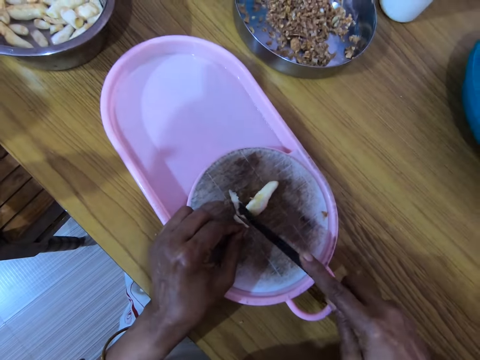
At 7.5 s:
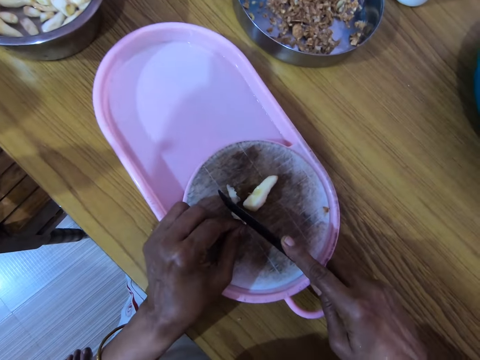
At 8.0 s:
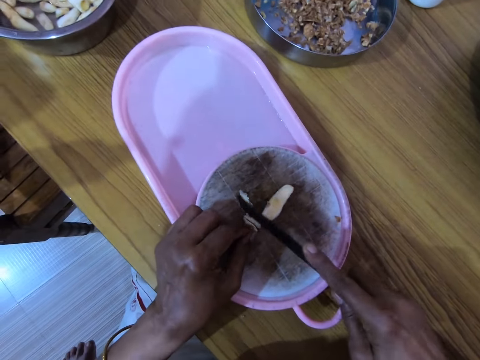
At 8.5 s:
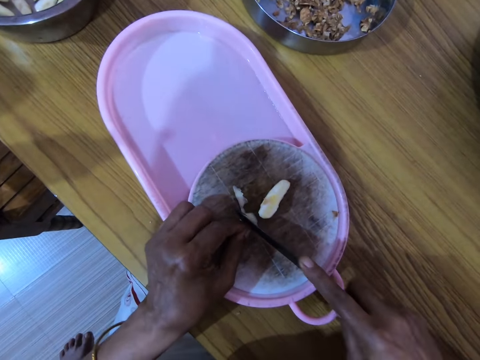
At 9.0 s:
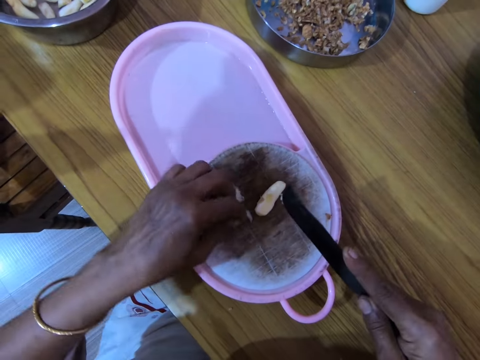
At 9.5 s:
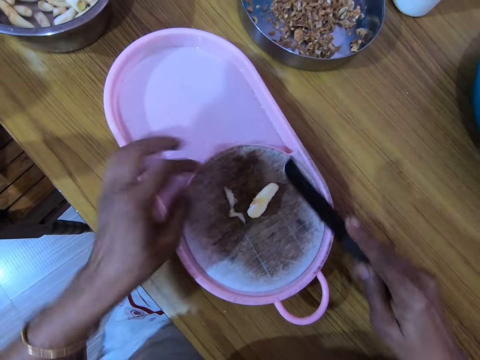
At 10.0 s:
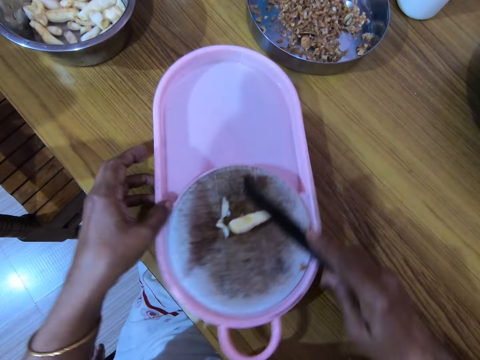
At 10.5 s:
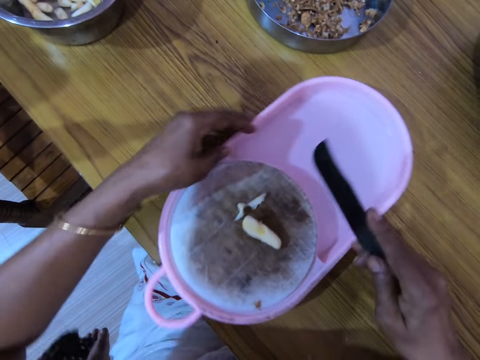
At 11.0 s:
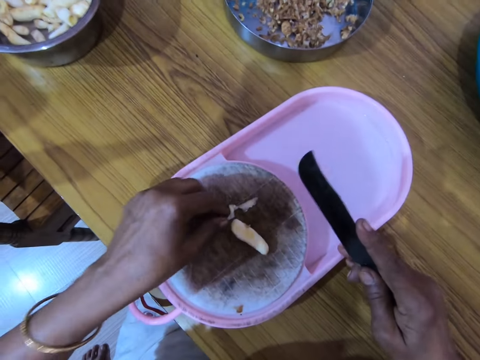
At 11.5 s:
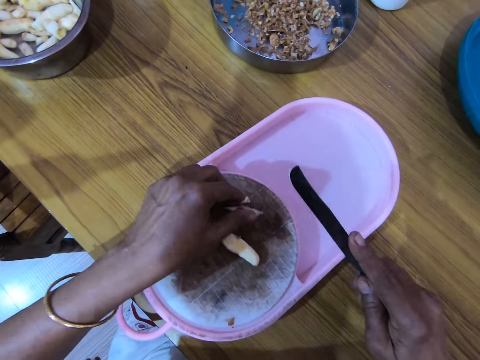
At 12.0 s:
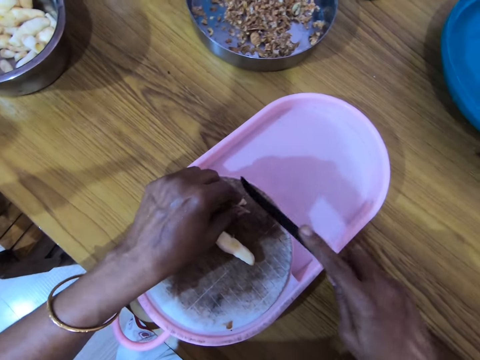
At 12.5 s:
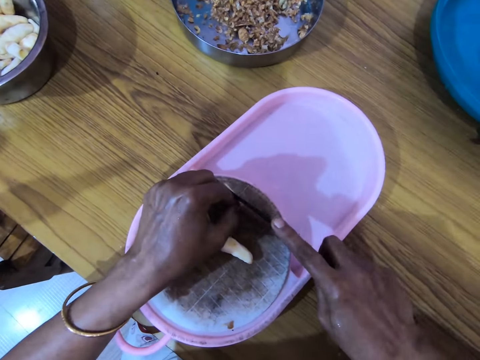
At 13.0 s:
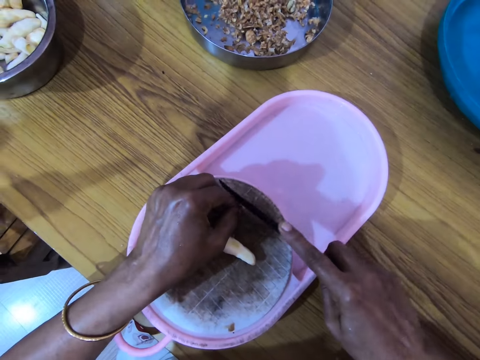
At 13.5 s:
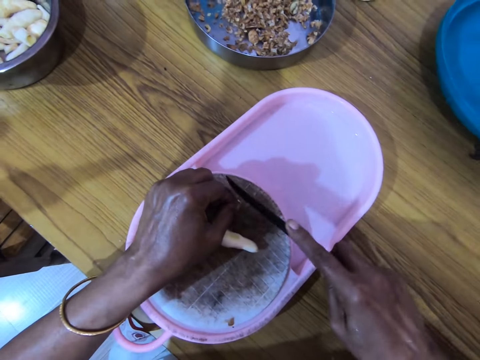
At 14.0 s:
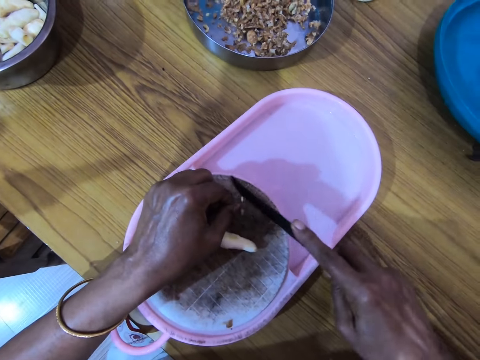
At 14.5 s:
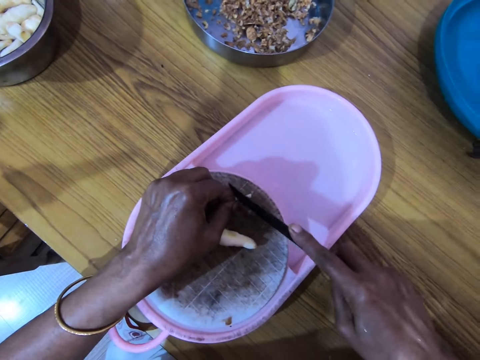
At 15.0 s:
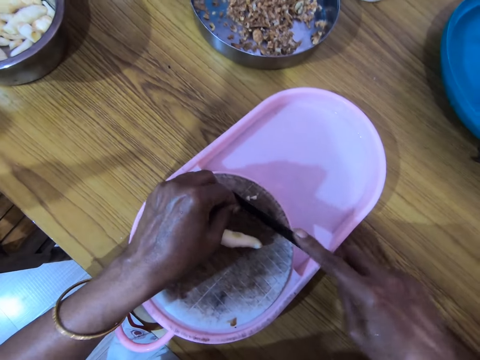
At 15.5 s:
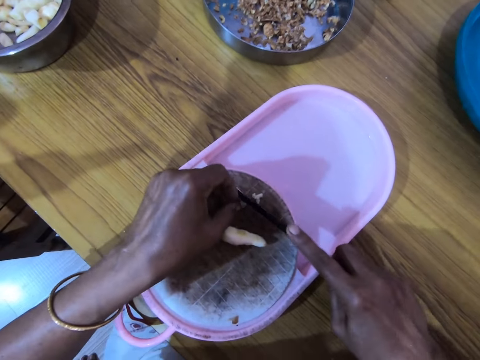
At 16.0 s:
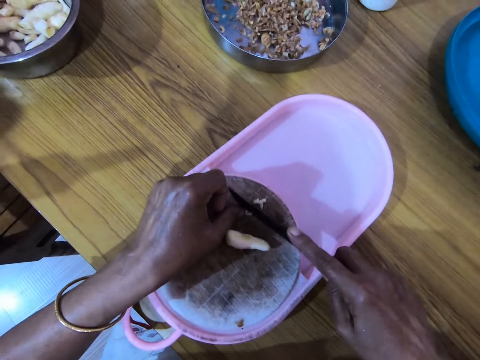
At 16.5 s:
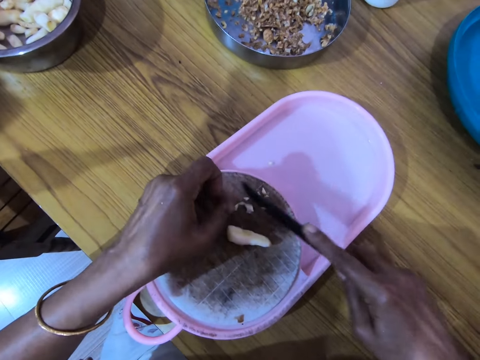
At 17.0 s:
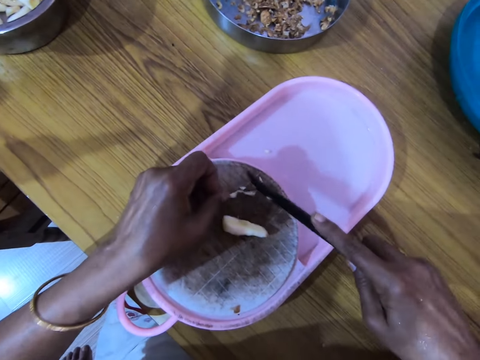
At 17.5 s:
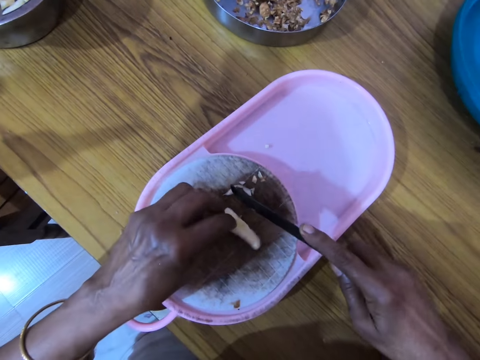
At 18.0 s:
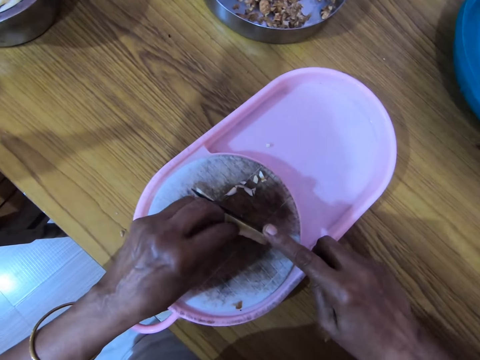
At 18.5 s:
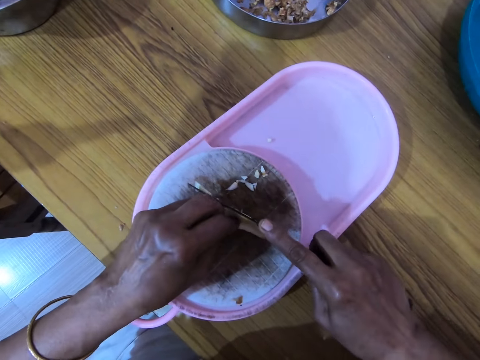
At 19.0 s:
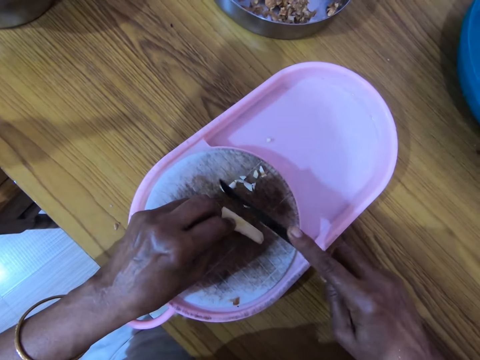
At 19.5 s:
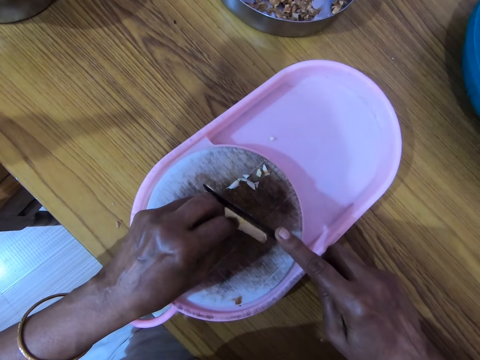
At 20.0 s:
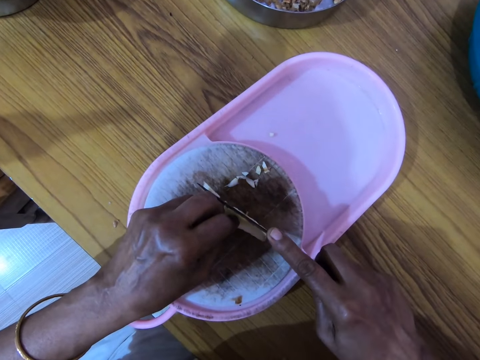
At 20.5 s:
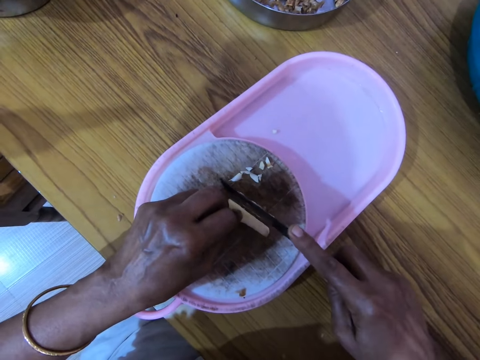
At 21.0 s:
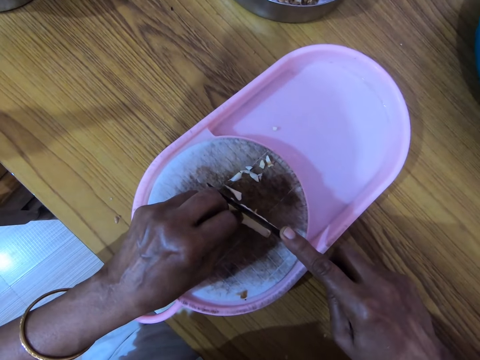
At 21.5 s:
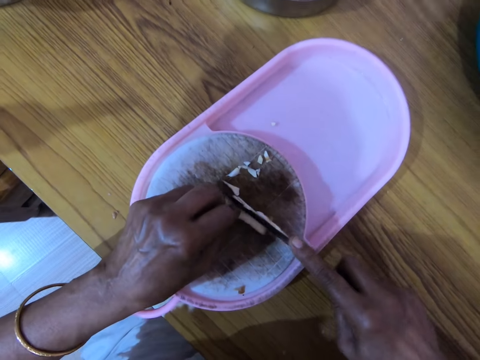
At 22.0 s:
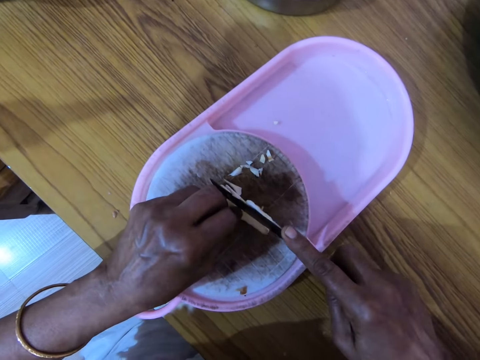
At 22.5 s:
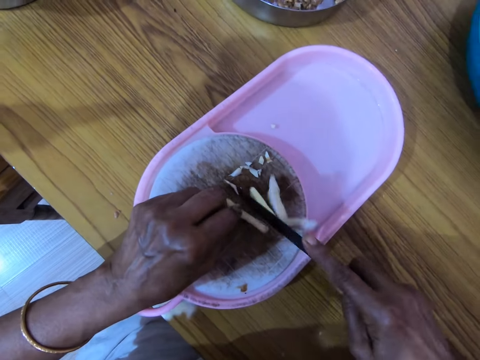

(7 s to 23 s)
The camera wearer cuts a nut with a knife. They turn the chopping board with both hands. They pick the nut and push something with the left hand. They cut the nut with the knife. They pick the nut and hold something with the left hand. They cut the nut with the knife.

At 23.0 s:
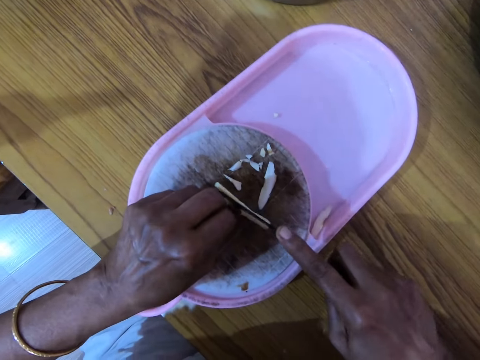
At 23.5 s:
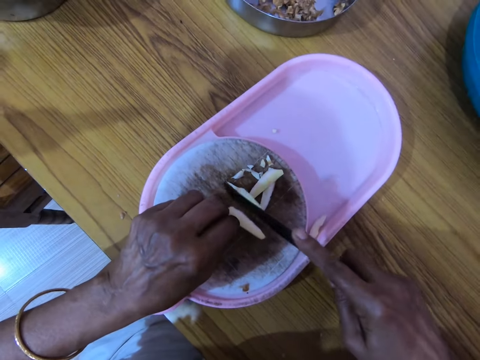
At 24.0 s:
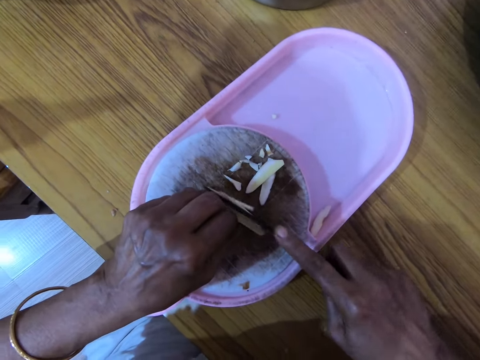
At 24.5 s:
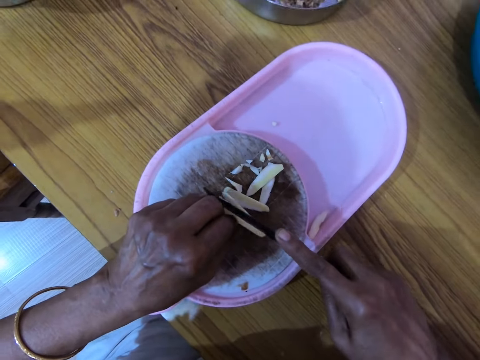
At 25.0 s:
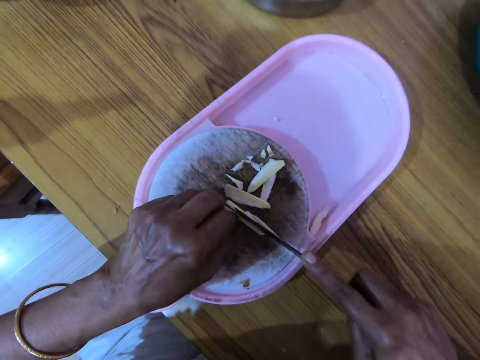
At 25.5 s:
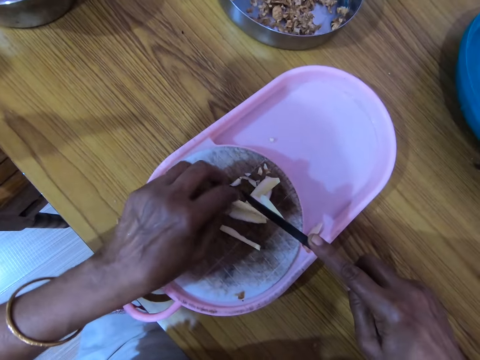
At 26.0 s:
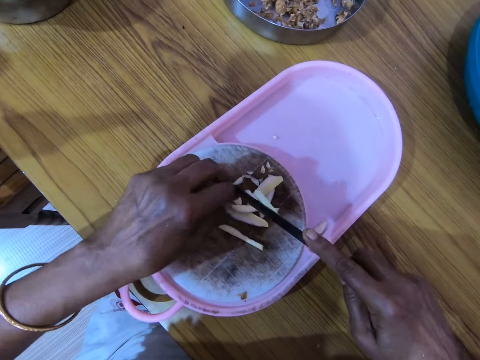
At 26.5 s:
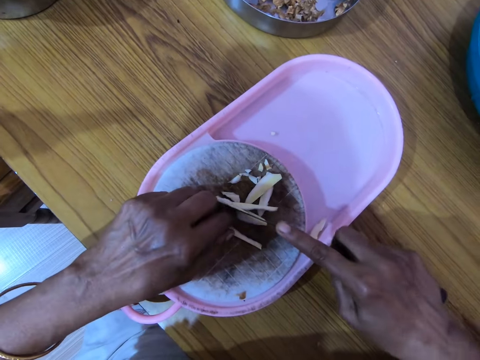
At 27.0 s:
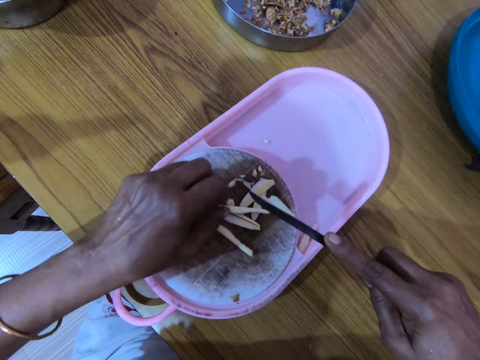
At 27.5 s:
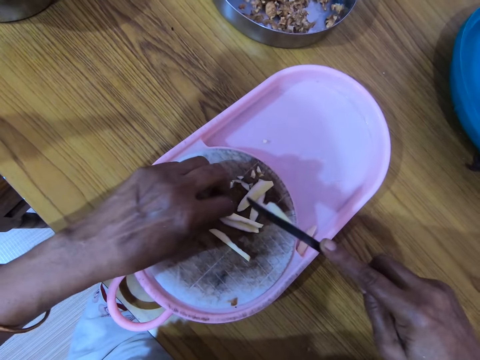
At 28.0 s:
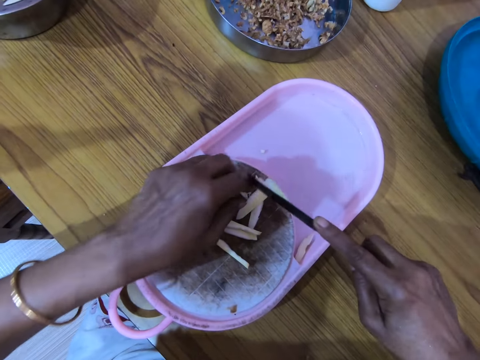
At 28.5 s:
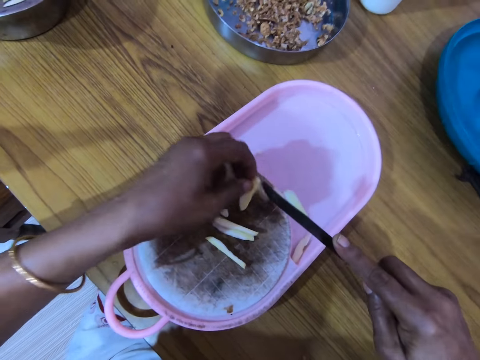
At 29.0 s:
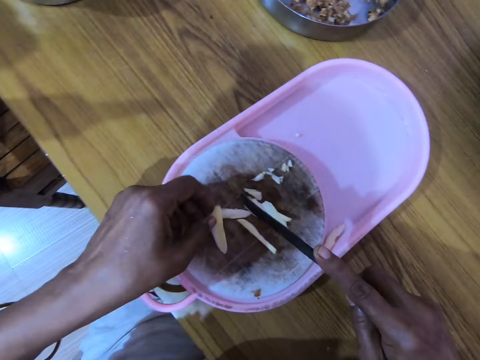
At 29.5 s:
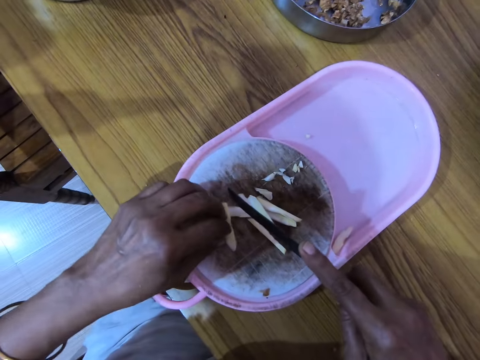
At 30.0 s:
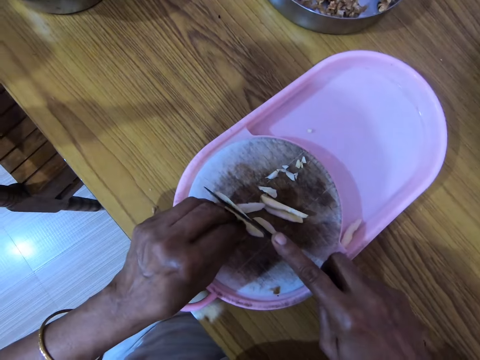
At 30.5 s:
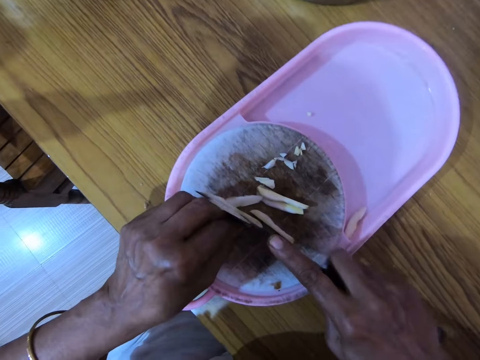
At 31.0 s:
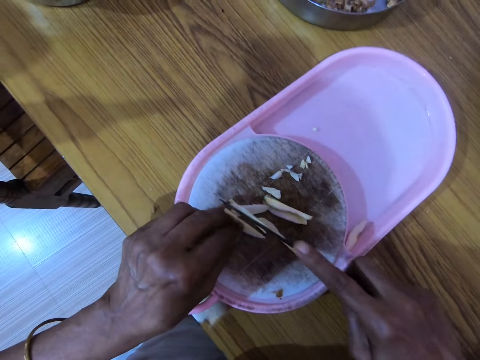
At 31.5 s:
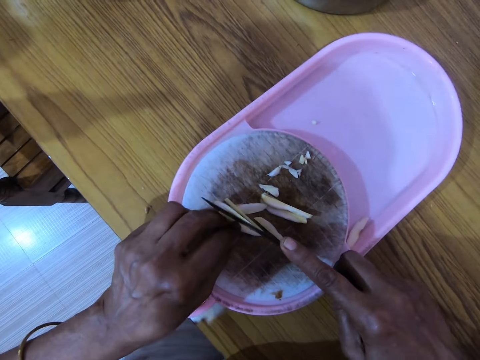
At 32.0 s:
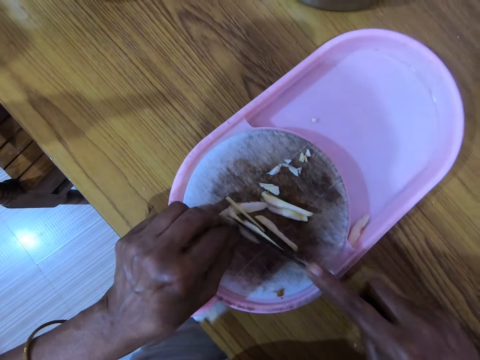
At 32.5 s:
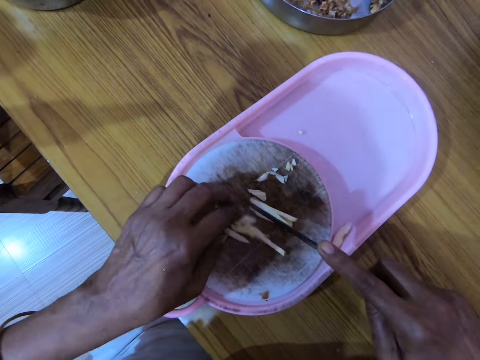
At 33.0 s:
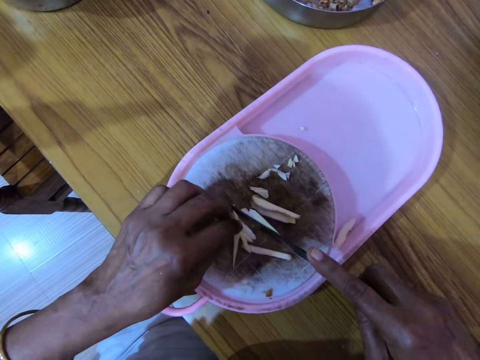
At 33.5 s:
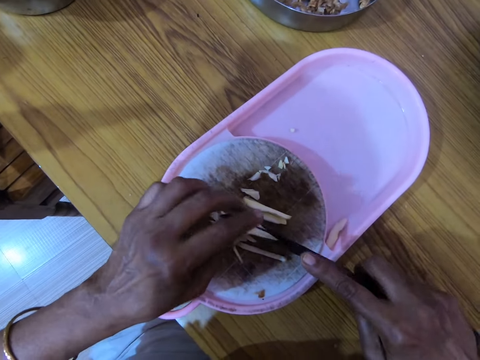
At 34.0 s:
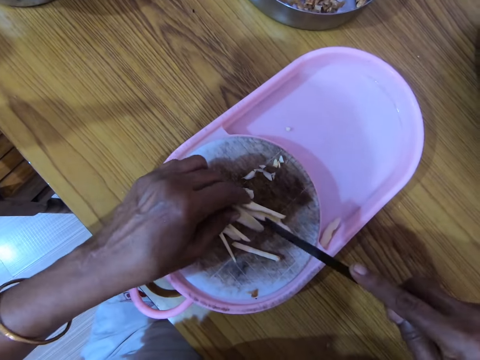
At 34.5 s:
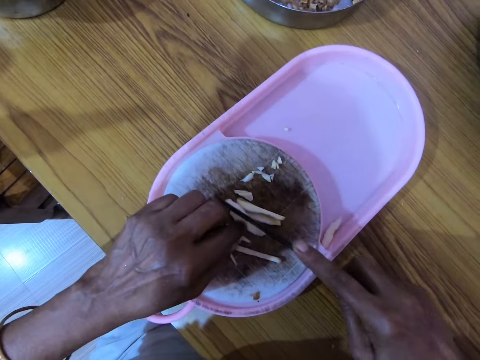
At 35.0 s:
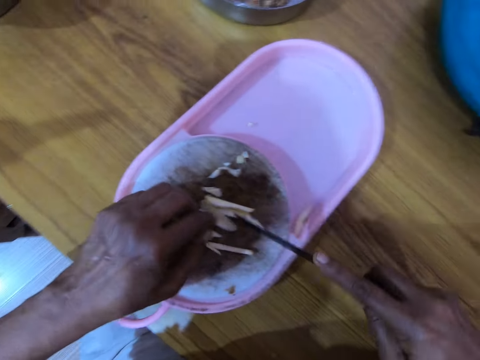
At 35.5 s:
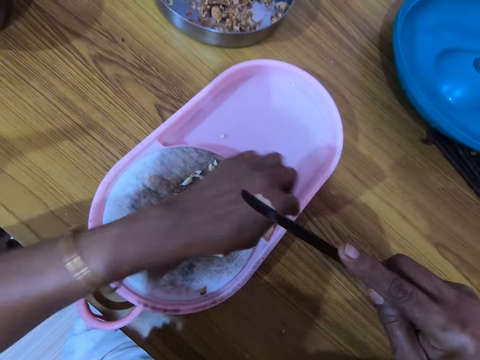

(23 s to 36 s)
The camera wearer holds something with the left hand and cuts something with the knife. They pick a nut and hold something with the left hand. They drop the nut on a chopping board. They cut the nut with the knife. They hold something with the left hand and pick the nut. They remove the nut from the knife. They cut the nut with the knife.
